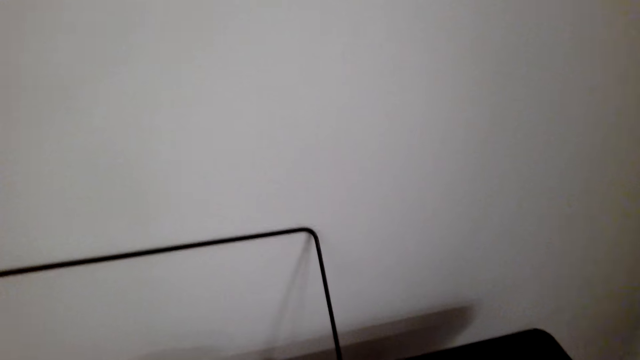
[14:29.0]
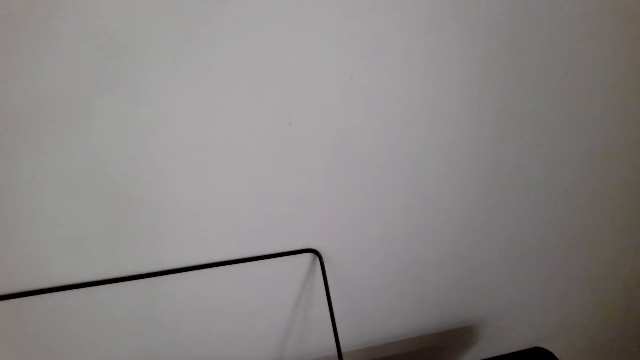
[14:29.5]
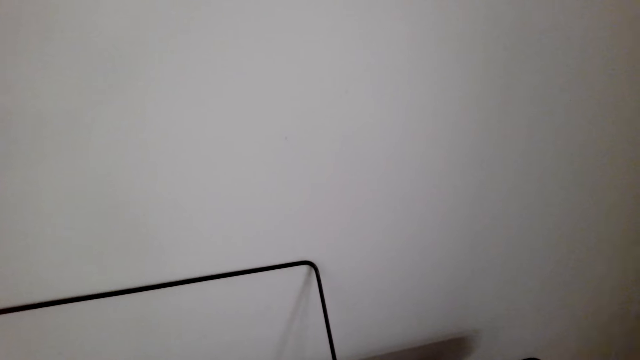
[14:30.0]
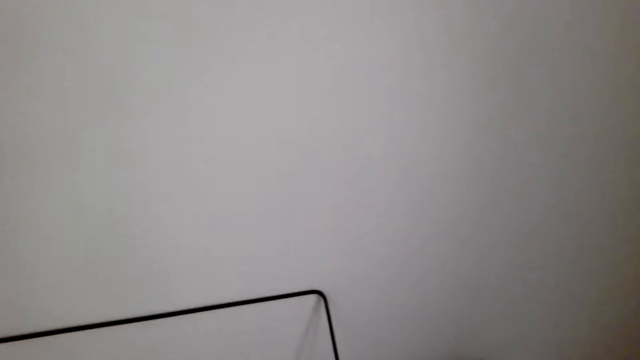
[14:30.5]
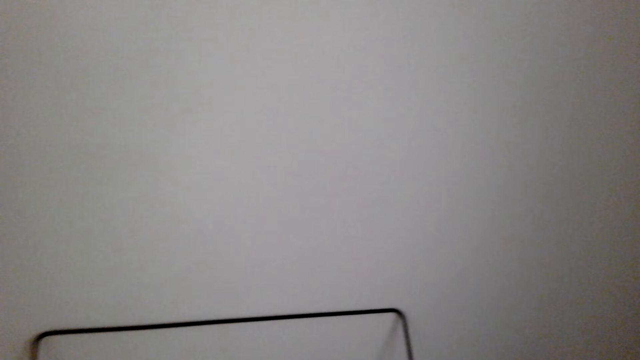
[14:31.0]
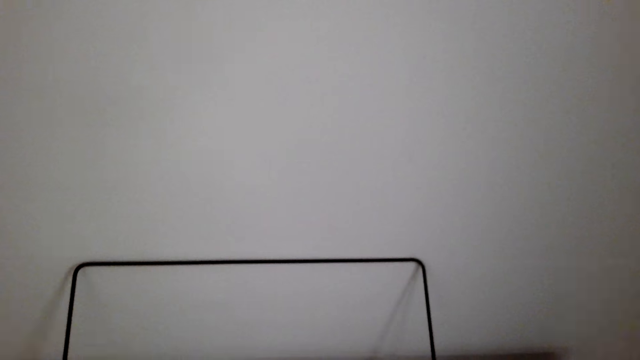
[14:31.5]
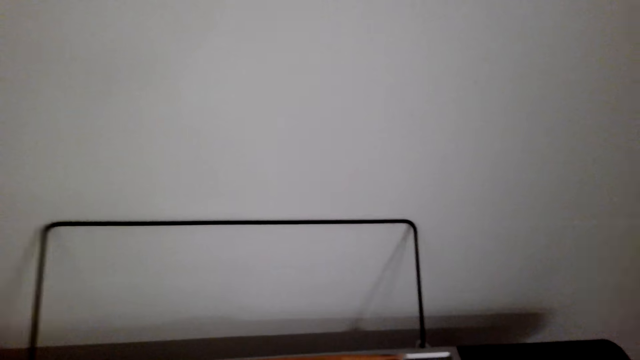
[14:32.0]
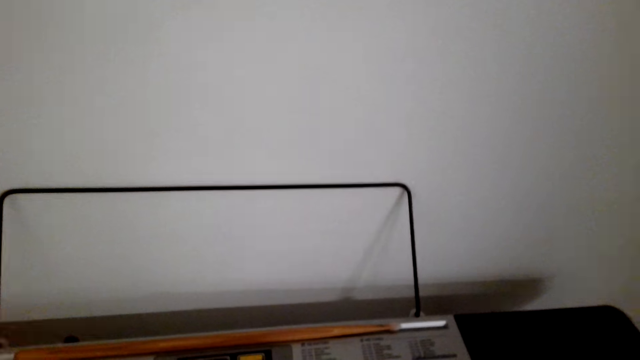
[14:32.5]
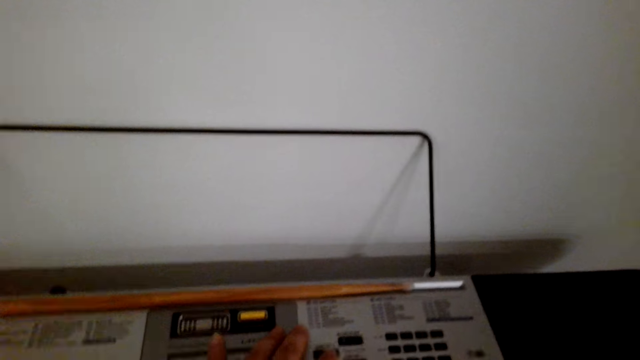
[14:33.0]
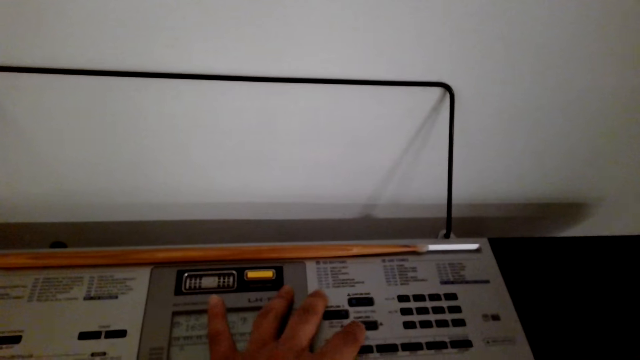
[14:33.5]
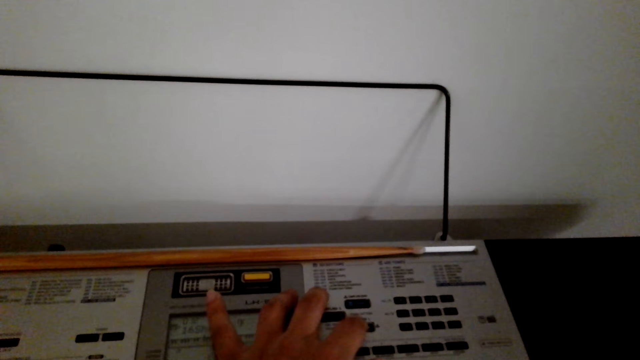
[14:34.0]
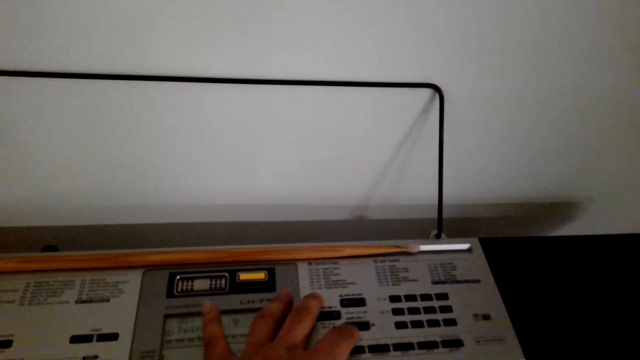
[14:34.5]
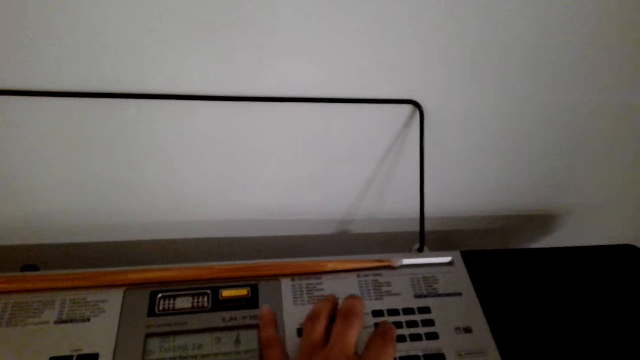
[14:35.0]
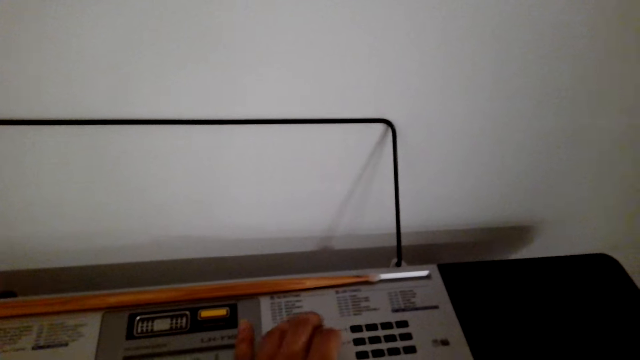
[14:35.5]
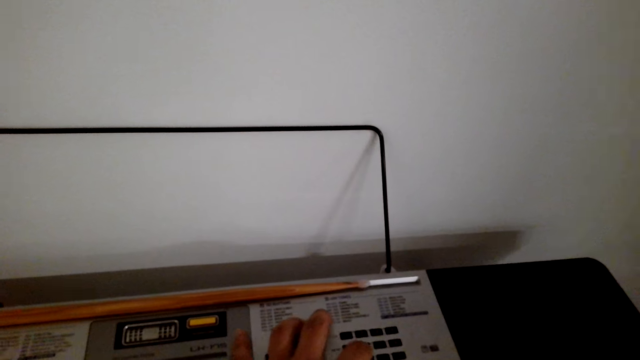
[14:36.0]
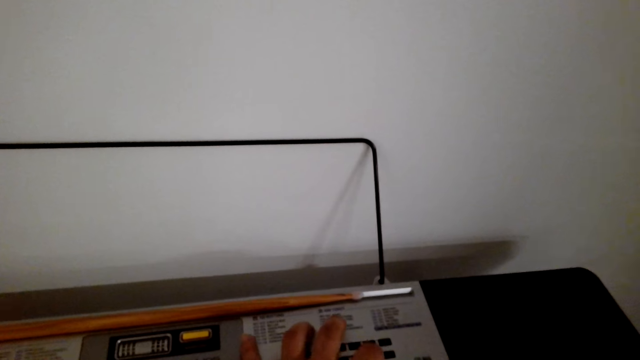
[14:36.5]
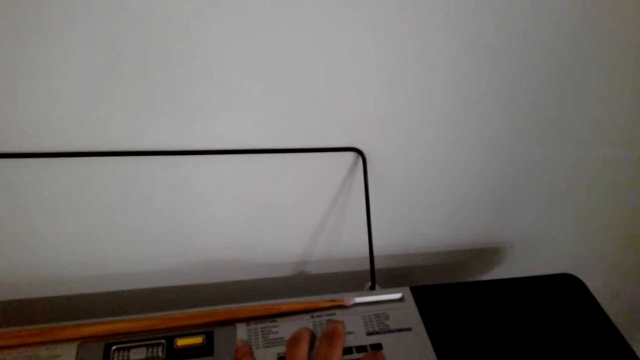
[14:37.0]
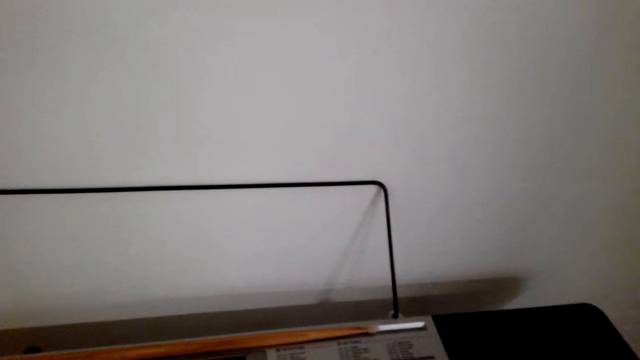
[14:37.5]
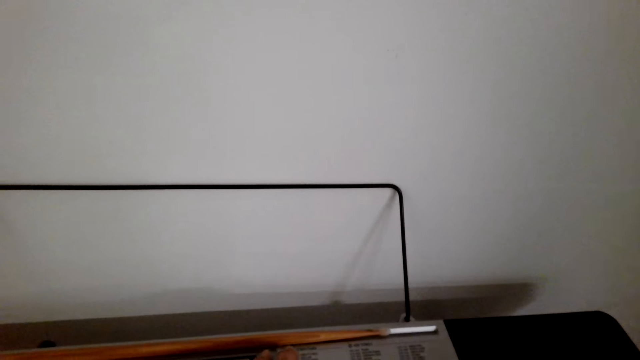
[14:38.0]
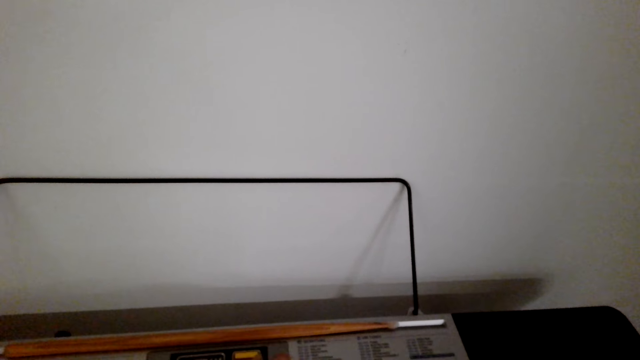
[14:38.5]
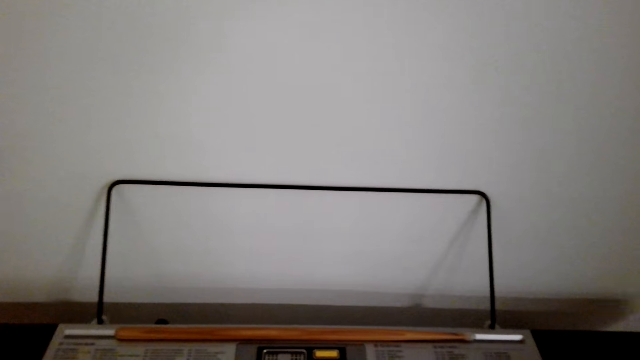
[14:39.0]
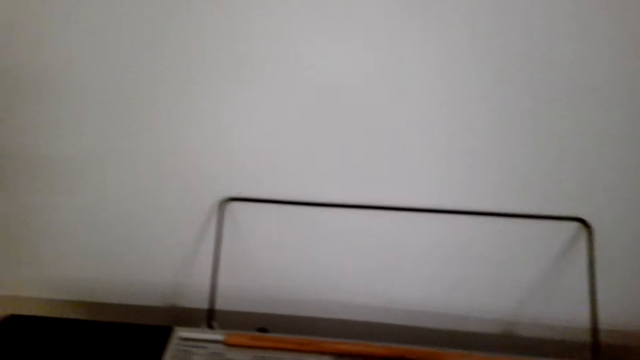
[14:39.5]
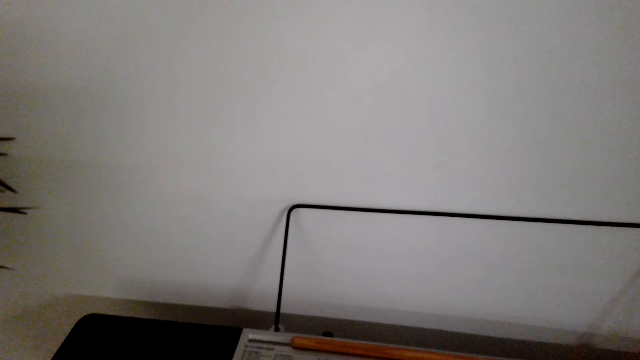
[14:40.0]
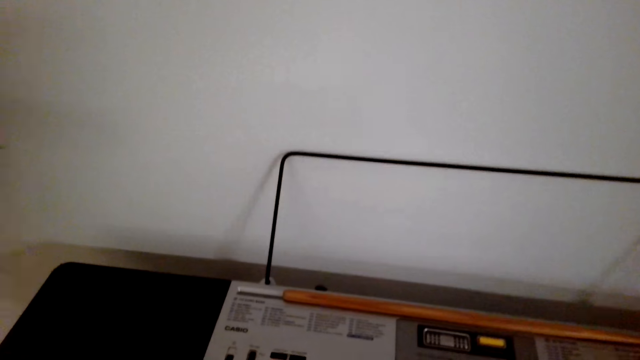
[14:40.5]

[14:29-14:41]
The camera wearer touches the piano. They play the piano. They press the piano key pads.

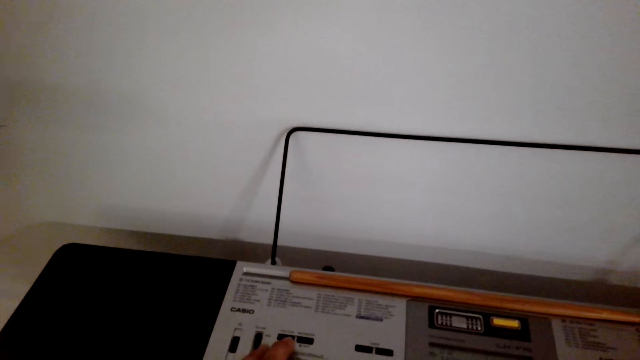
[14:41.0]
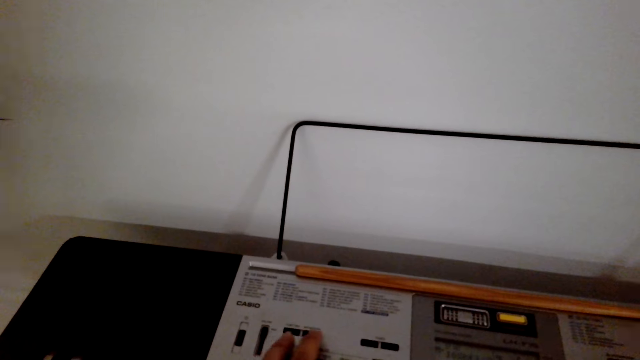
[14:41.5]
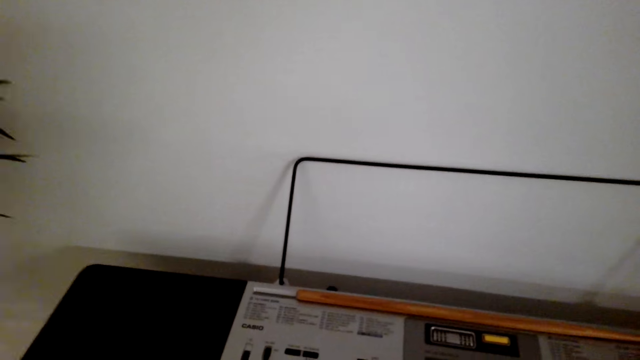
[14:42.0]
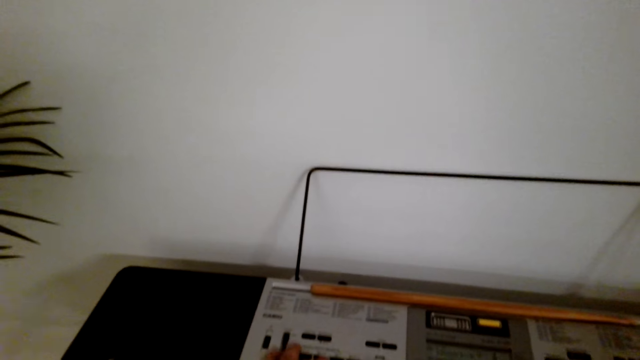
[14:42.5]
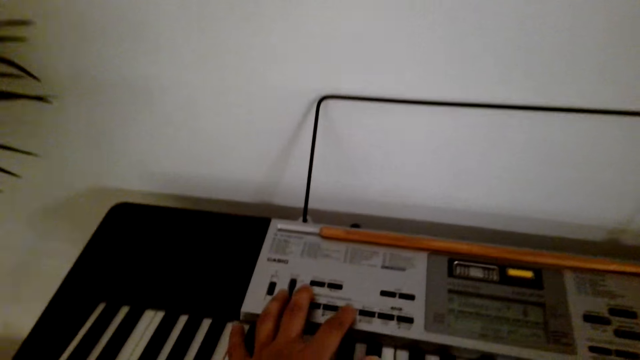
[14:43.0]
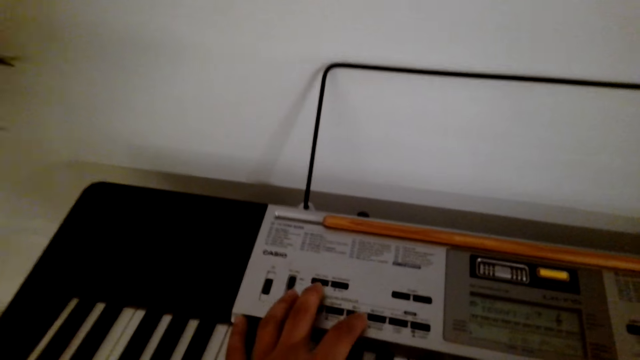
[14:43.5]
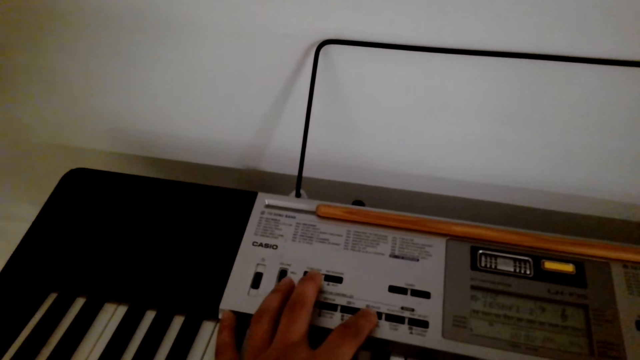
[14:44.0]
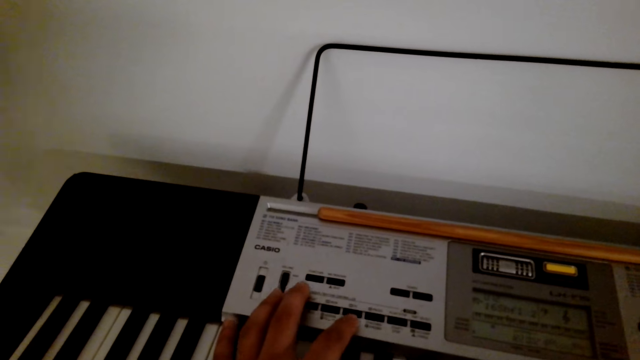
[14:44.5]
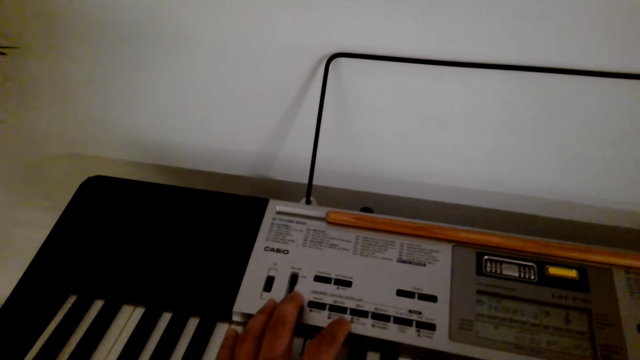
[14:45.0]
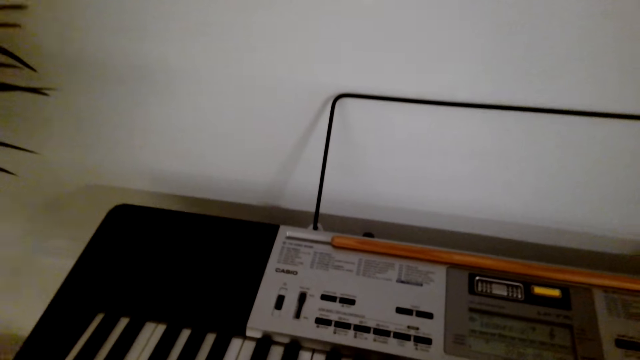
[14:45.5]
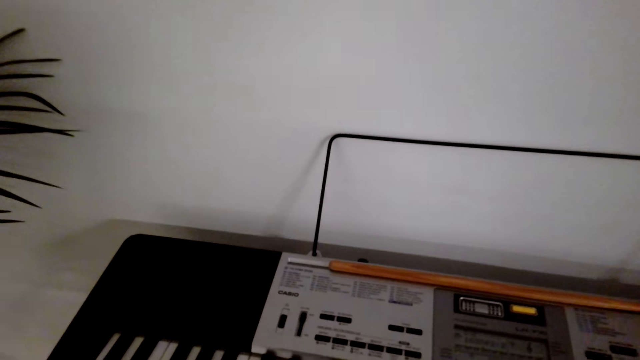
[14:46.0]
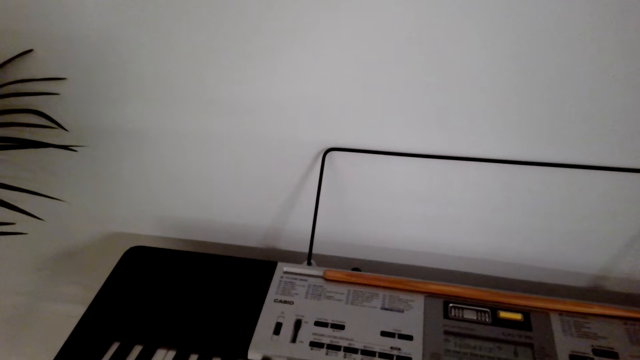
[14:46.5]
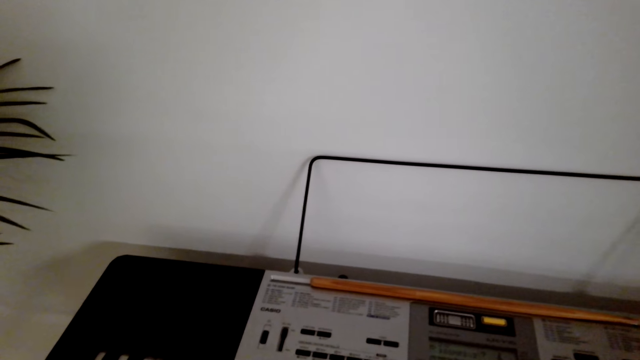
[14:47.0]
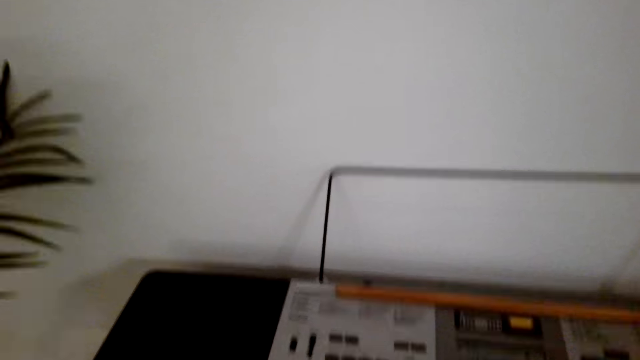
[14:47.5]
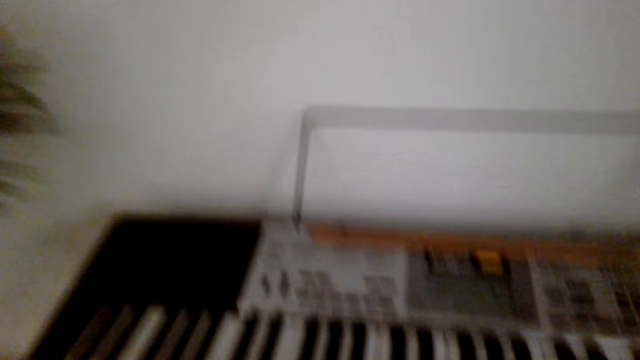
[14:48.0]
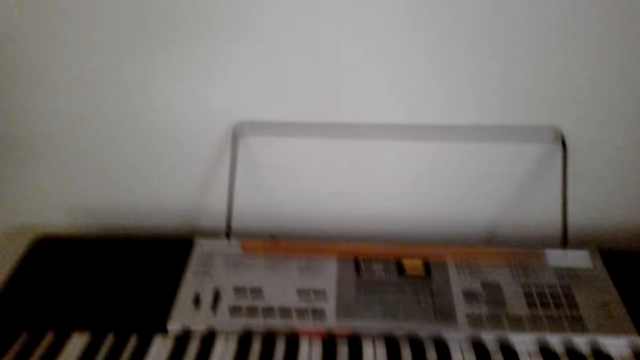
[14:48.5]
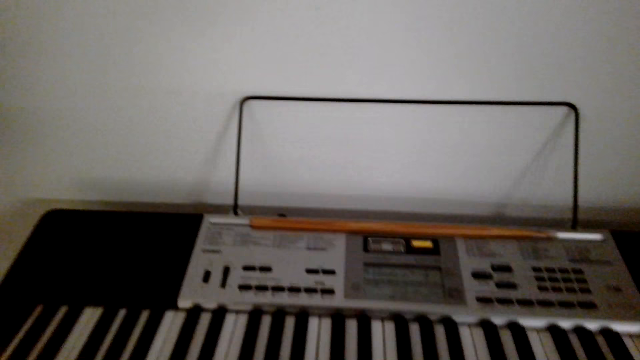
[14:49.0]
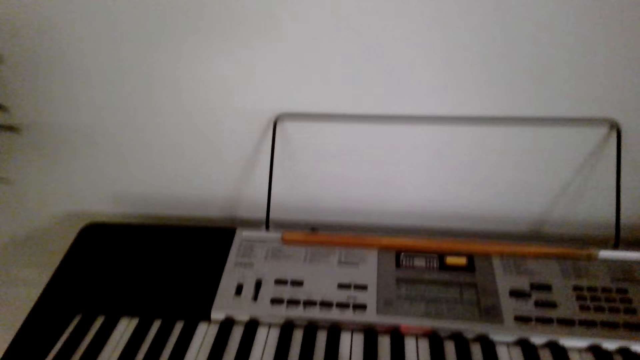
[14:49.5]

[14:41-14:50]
The camera wearer plays the piano.
